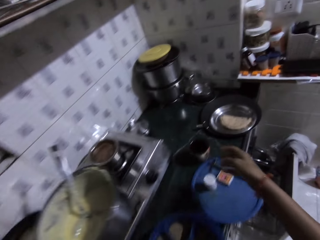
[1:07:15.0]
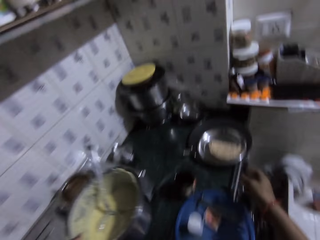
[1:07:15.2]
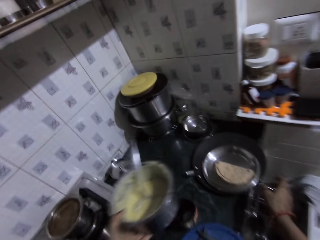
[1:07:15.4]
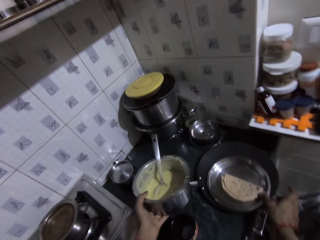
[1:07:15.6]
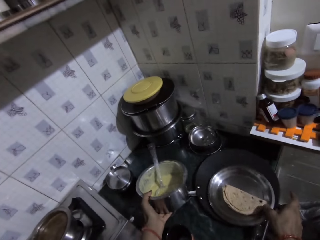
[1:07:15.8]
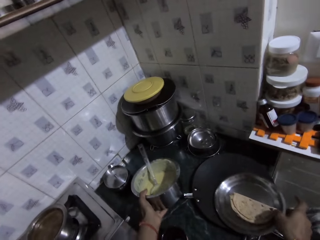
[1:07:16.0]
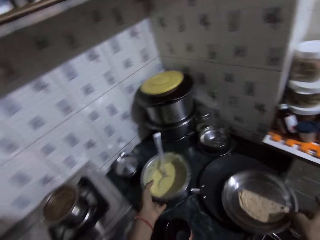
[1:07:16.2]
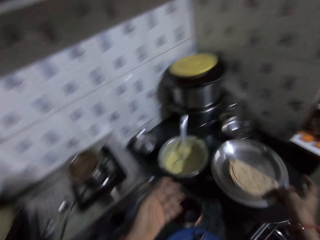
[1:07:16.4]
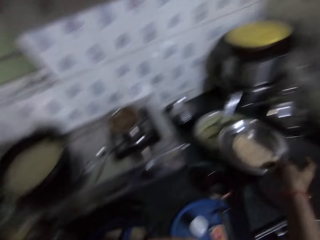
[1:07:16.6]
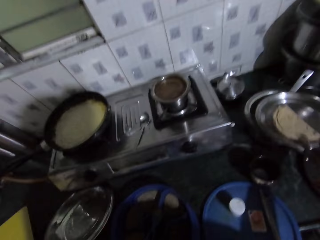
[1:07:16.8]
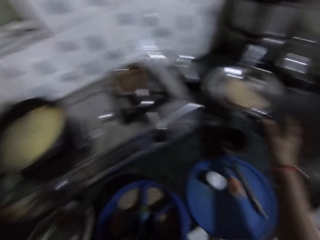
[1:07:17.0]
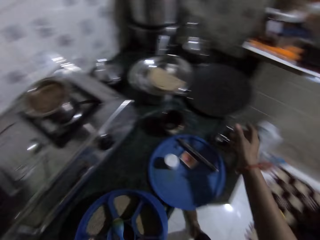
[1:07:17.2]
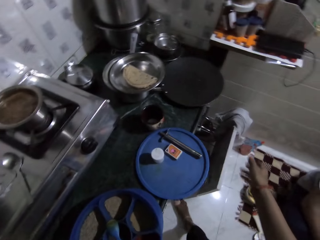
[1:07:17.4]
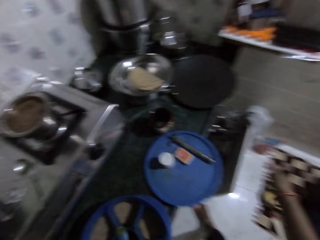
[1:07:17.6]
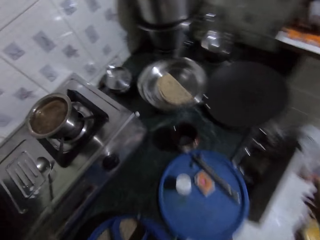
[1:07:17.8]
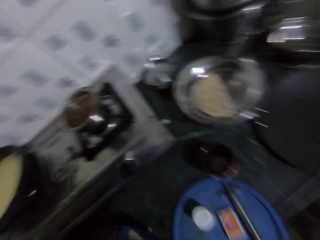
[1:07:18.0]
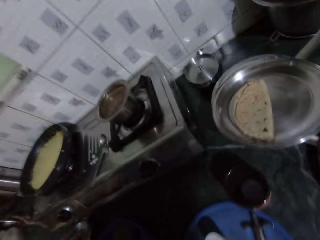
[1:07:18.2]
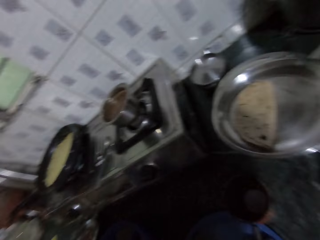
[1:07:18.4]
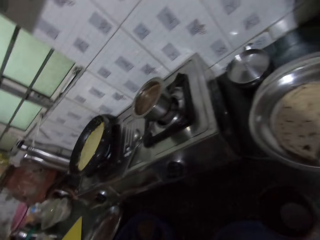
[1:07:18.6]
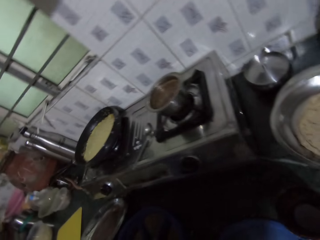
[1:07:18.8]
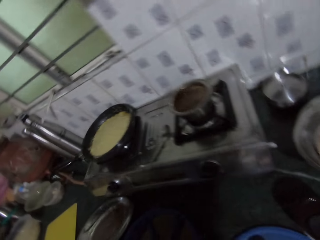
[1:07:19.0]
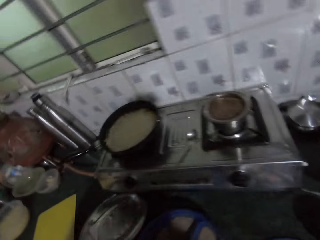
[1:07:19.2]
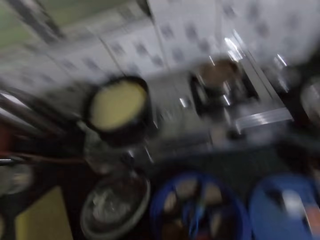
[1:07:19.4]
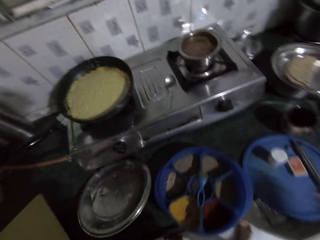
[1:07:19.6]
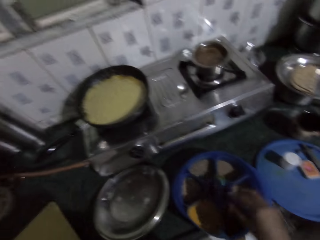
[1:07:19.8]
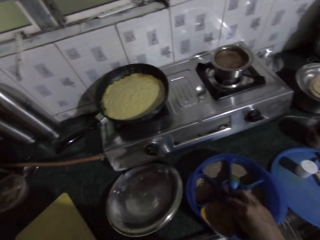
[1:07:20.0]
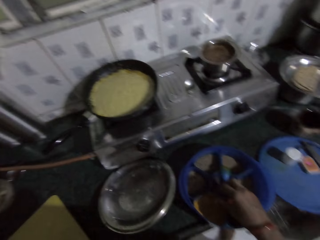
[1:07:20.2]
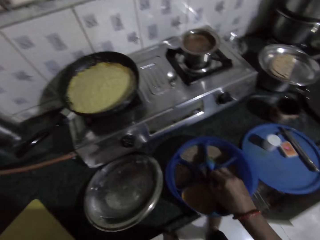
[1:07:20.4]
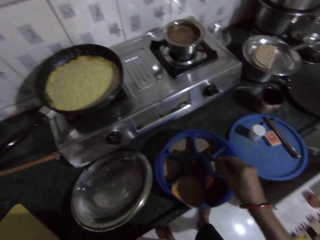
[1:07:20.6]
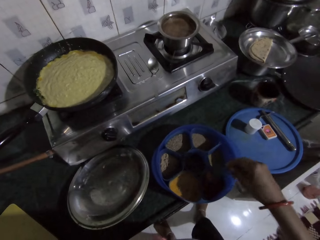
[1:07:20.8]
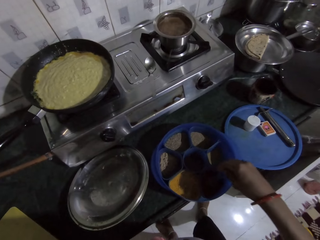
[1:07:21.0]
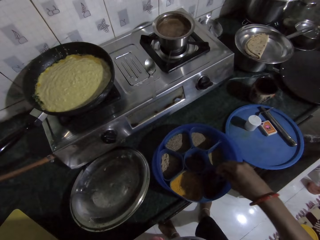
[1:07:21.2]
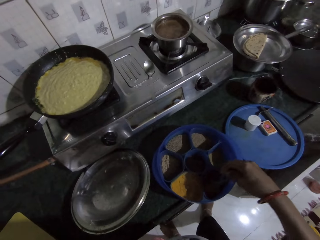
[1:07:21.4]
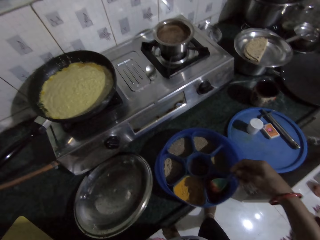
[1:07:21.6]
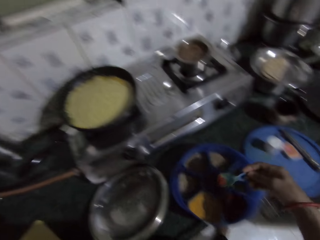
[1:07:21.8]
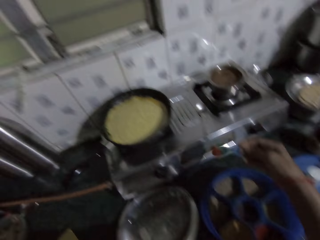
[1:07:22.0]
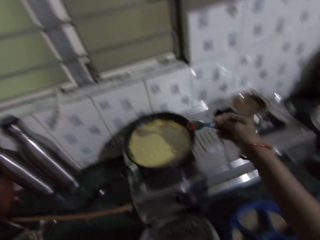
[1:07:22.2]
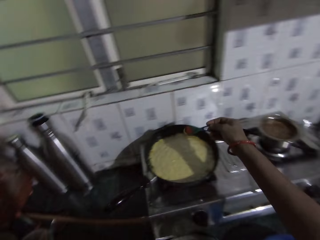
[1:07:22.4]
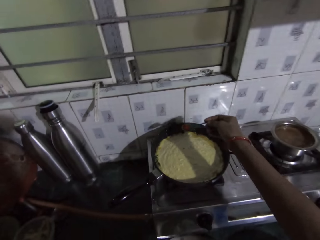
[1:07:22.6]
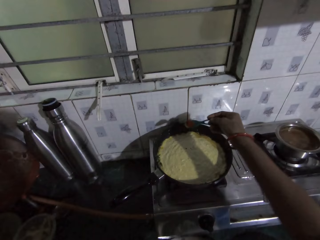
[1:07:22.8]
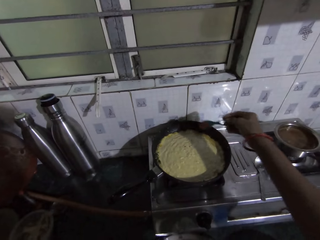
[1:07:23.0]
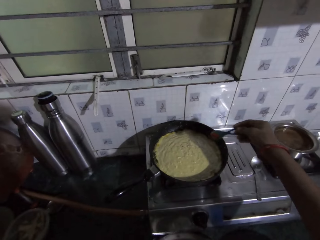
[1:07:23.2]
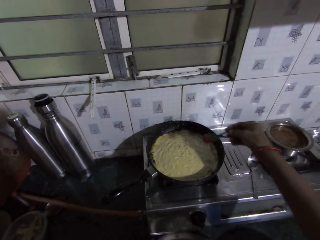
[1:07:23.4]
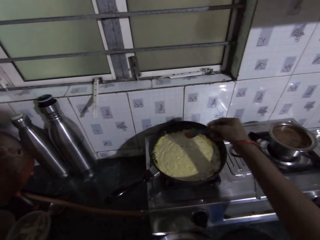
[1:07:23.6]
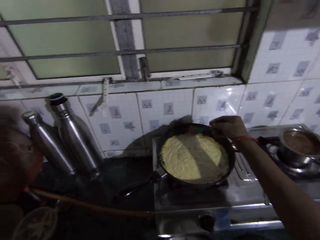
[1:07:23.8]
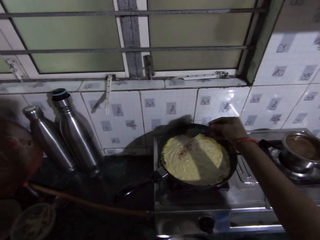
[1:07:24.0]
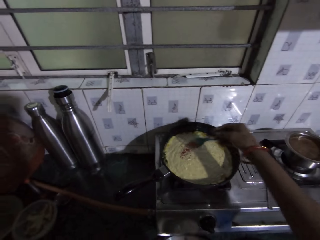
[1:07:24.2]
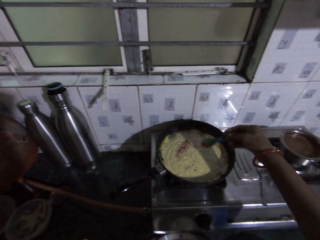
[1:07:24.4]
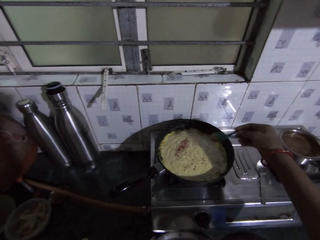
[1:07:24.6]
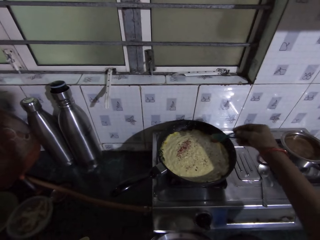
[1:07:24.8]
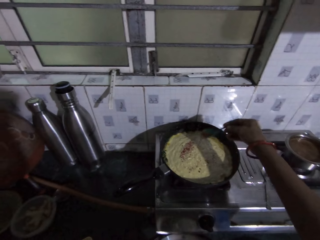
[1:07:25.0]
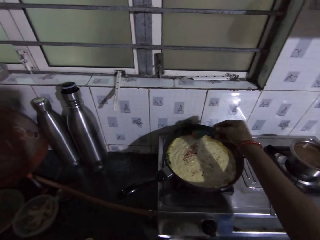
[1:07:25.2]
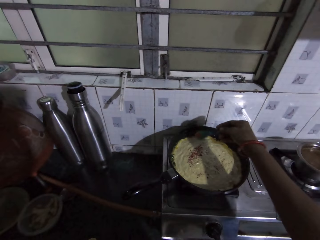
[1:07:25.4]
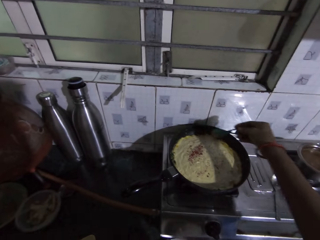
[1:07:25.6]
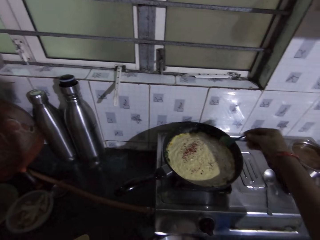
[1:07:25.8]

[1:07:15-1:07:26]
The camera wearer picks up the plate cover from the fry pan on the kitchen countertop with her right hand. She drops the plate on the kitchen countertop with her left hand. She covers the plate on the kitchen countertop with the plate cover in her right hand. She picks up the plastic spoon from the rubber bowl with her right hand. She collects some spices from the plastic bowl with the plastic spoon in her right hand. She pours the spices in the fry pan with the plastic spoon in her right hand.

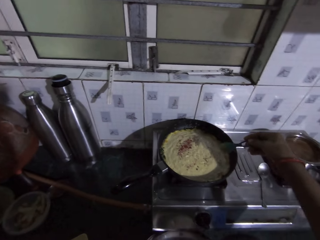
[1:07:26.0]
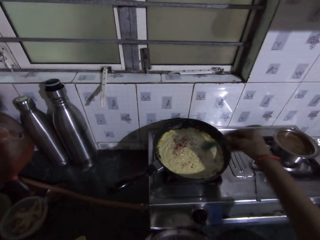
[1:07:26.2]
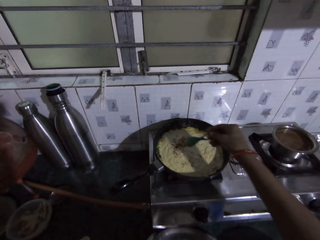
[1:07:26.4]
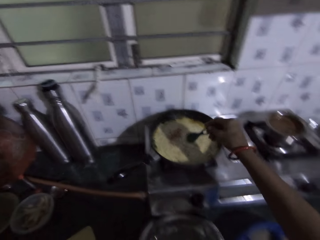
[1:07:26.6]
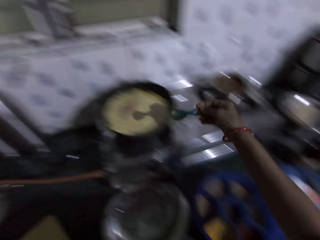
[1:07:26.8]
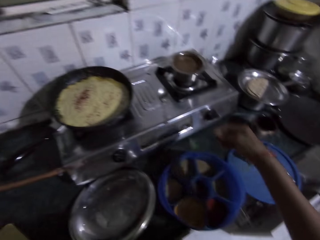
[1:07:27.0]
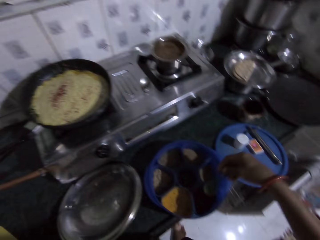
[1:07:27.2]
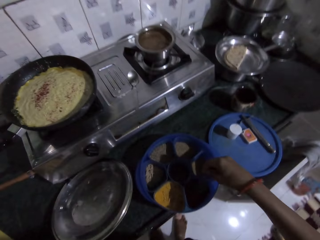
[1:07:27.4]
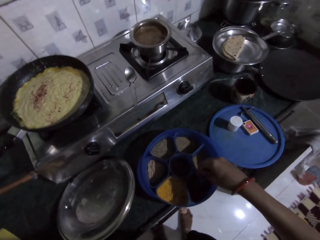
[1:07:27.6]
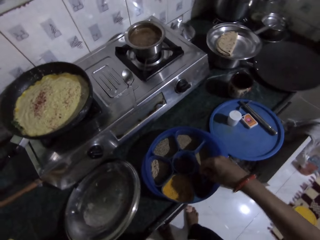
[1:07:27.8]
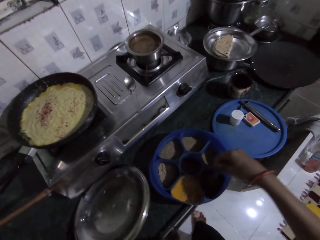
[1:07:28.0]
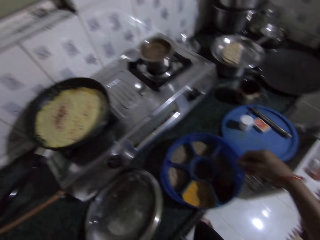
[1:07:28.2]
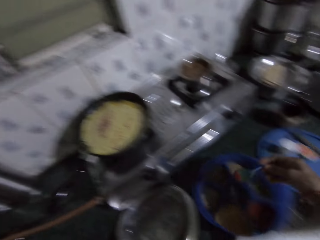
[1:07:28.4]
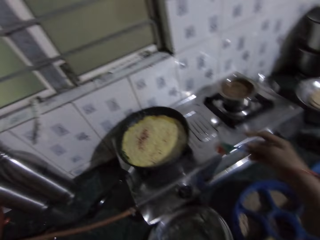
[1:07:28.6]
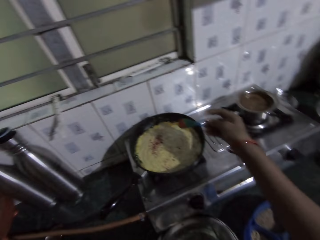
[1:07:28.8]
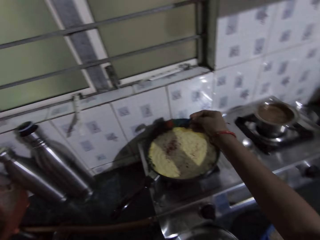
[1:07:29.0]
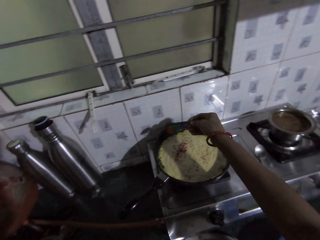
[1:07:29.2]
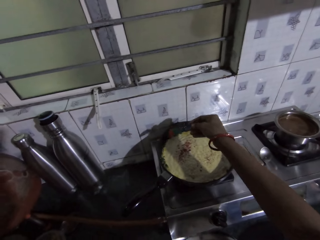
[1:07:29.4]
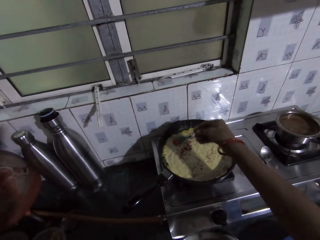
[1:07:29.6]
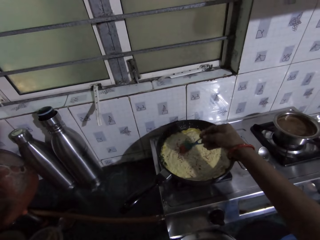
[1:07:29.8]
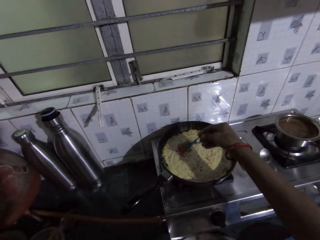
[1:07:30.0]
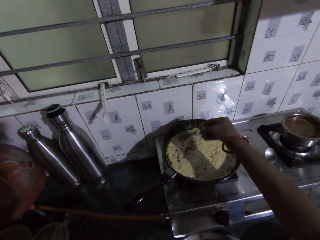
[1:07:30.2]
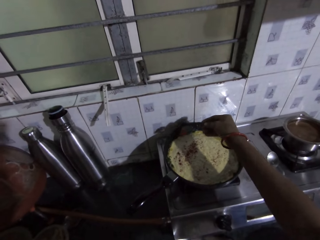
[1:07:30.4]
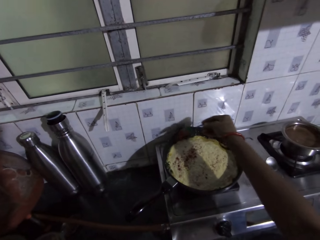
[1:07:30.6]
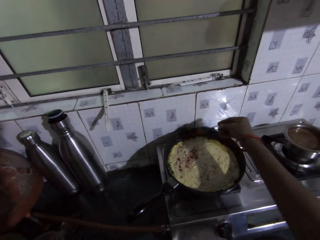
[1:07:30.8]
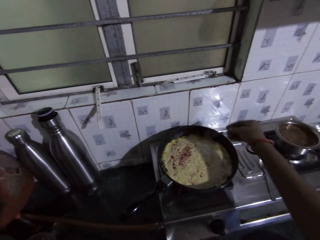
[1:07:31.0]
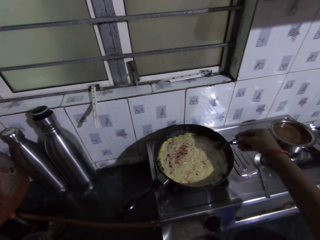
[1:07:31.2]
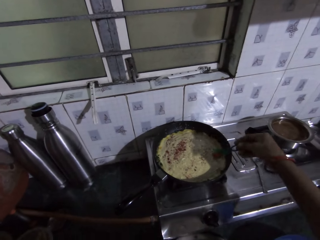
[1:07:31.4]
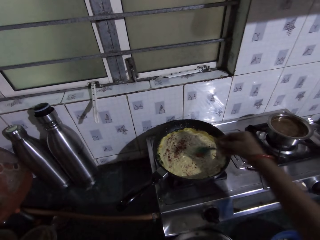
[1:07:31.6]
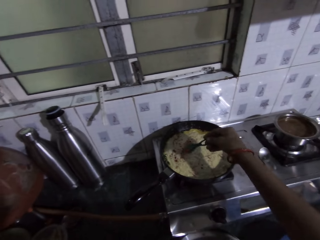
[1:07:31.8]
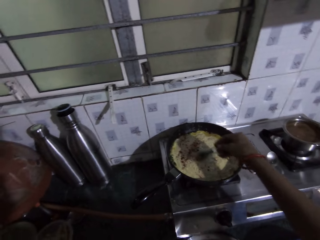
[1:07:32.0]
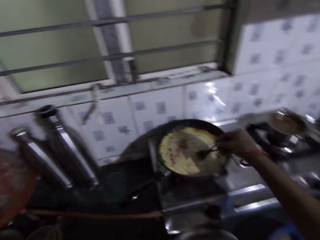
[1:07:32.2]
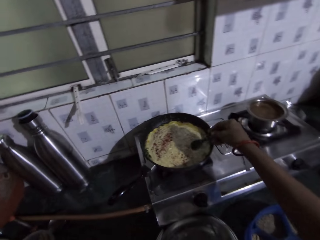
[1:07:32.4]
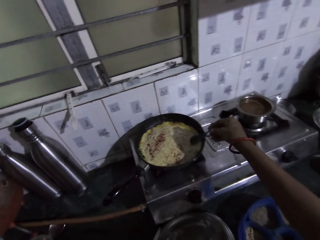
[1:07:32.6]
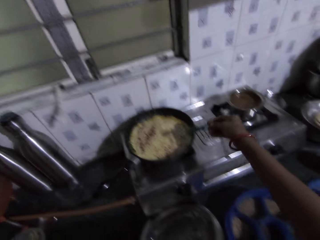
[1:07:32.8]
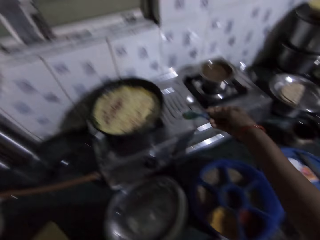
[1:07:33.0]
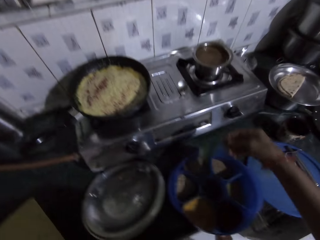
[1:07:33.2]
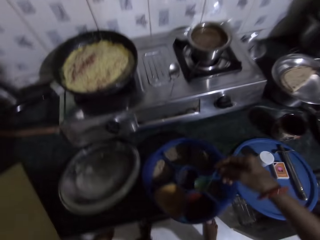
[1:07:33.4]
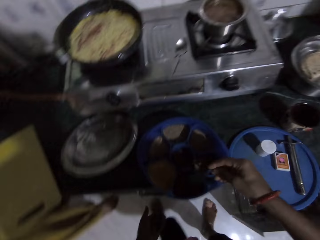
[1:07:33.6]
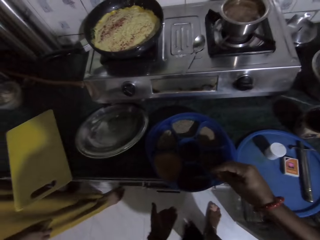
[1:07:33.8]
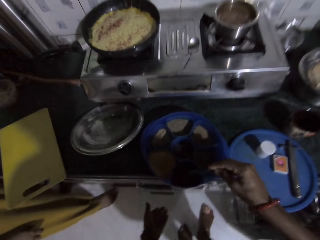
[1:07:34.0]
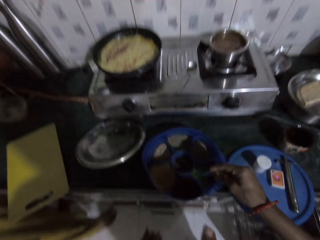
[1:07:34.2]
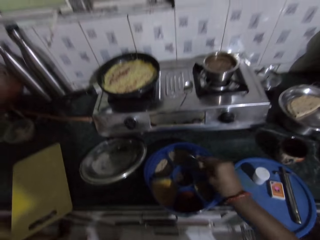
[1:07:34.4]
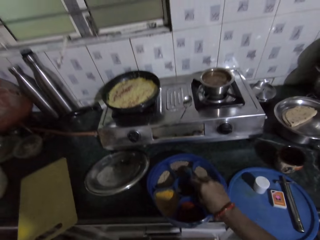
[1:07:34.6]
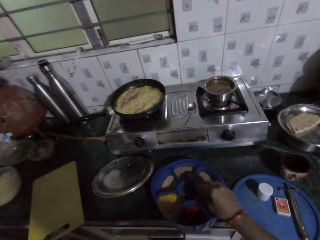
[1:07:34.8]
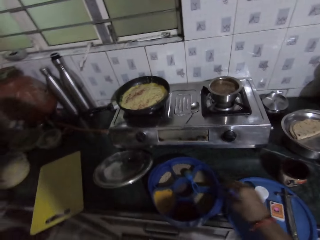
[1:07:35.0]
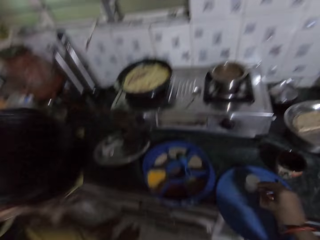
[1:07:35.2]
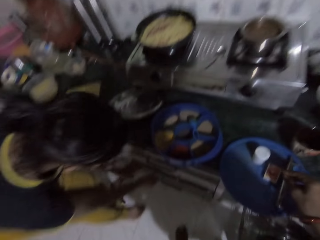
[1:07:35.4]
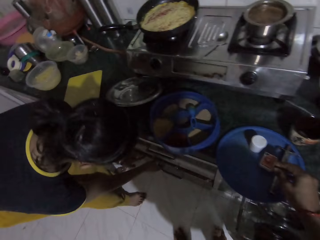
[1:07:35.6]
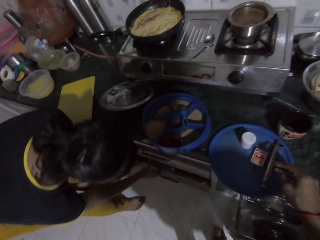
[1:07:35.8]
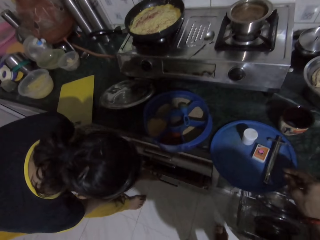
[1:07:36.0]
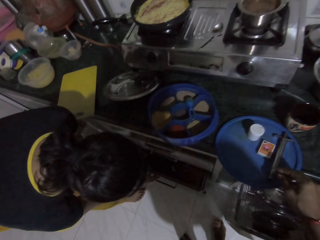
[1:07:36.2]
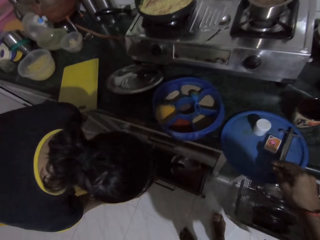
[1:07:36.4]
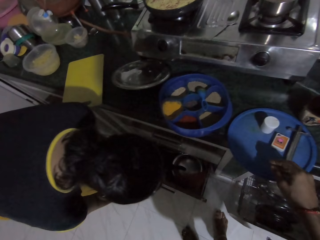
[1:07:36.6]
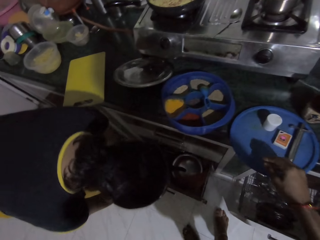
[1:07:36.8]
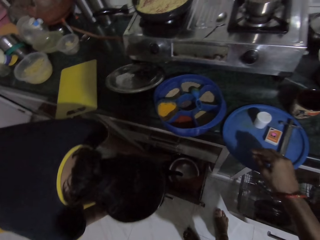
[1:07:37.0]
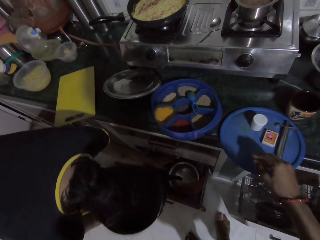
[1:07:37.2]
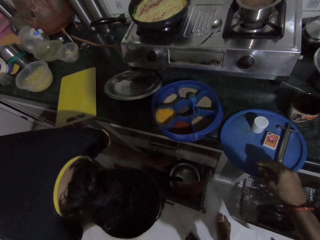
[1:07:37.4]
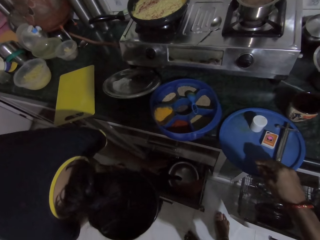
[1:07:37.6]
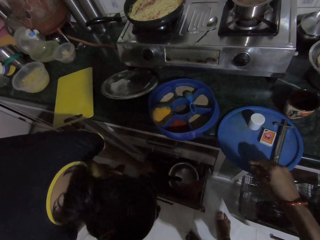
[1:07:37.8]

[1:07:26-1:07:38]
The camera wearer collects some spices from the plastic bowl with the plastic spoon in her right hand. She interacts with the woman. She pours the spices in the fry pan with the plastic spoon in her right hand. She dabs the plastic spoon on the plastic bowl with her right hand. She drops the plastic spoon on the bowl with her right hand. The woman pulls the kitchen cabinet drawer with her right hand.
